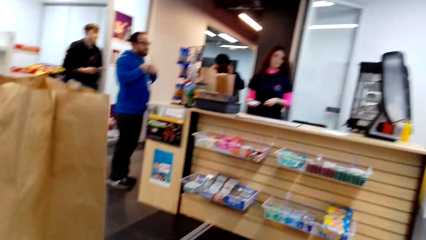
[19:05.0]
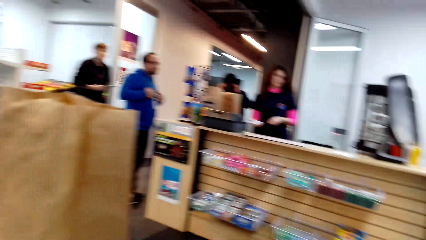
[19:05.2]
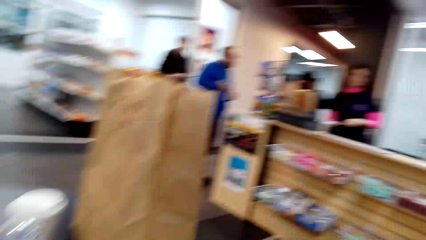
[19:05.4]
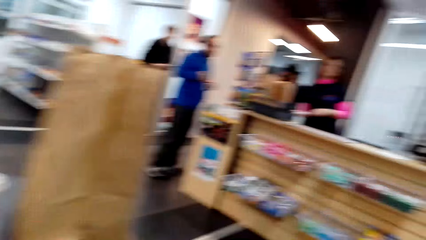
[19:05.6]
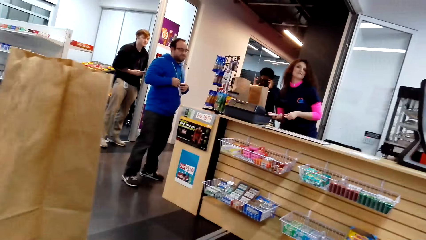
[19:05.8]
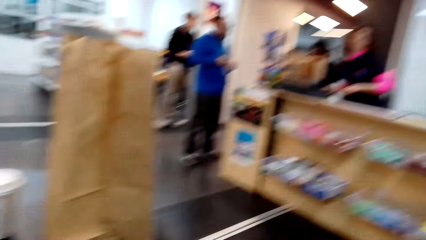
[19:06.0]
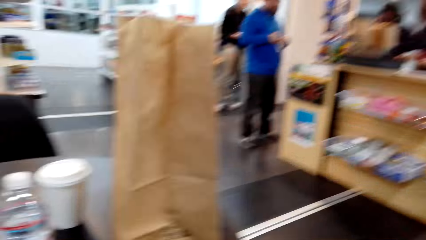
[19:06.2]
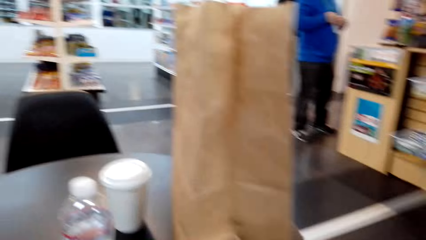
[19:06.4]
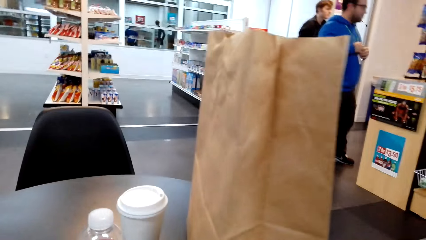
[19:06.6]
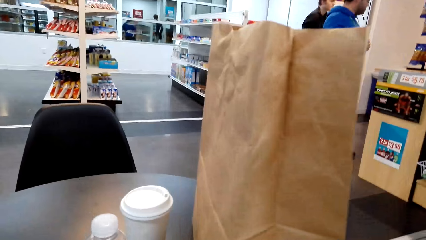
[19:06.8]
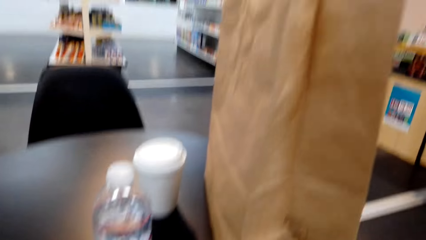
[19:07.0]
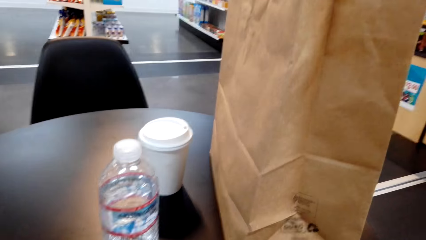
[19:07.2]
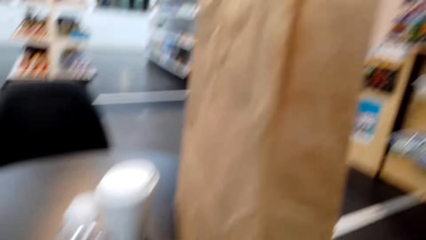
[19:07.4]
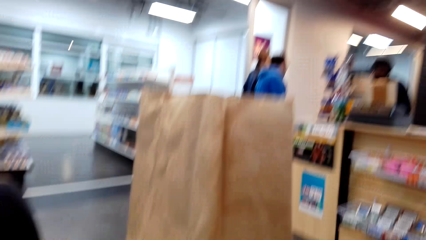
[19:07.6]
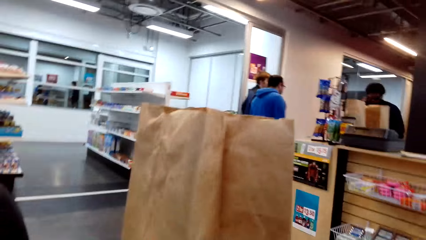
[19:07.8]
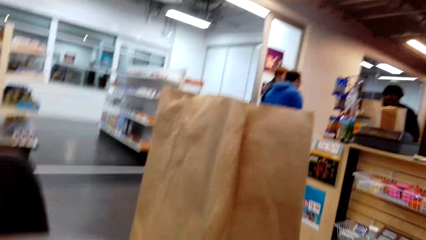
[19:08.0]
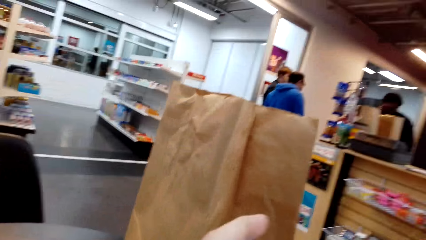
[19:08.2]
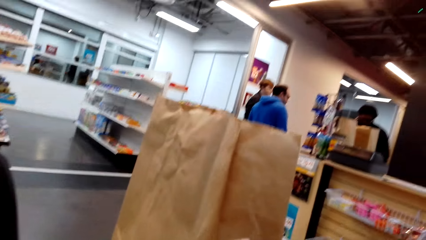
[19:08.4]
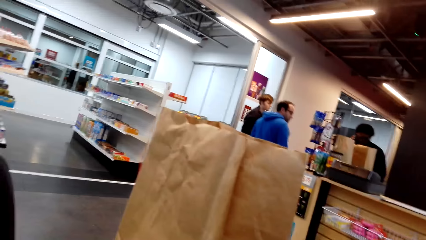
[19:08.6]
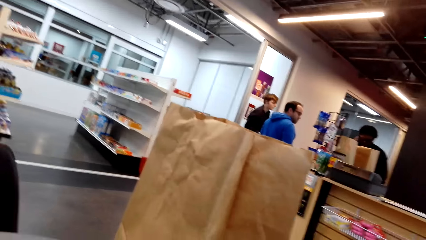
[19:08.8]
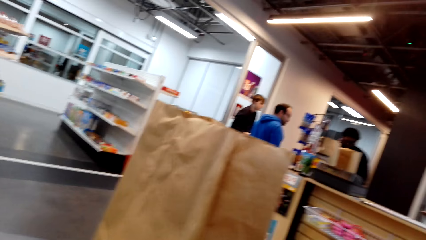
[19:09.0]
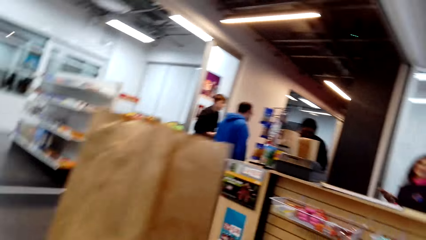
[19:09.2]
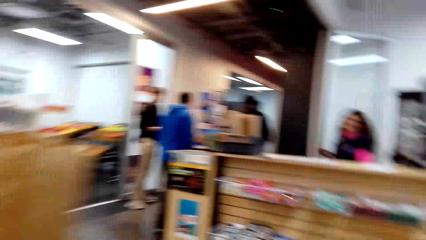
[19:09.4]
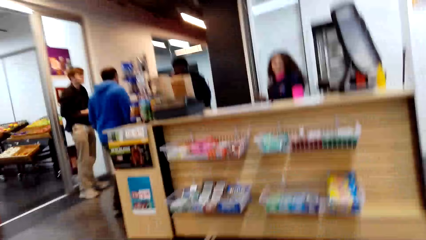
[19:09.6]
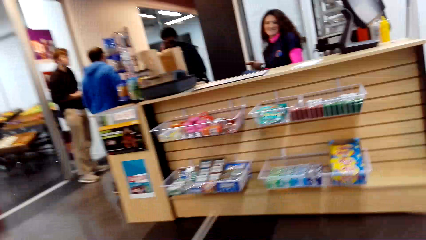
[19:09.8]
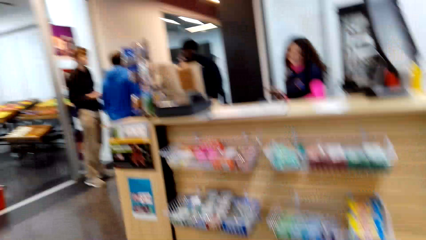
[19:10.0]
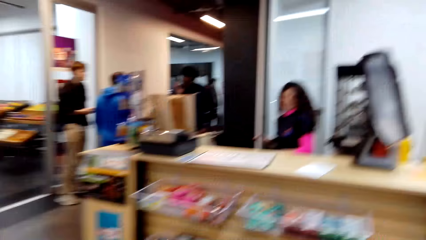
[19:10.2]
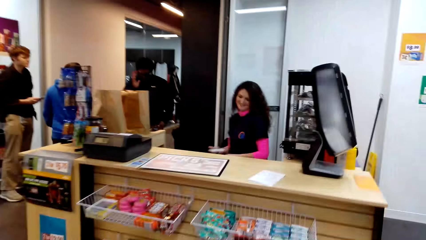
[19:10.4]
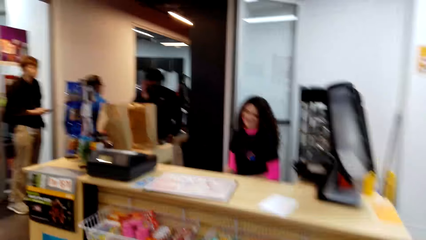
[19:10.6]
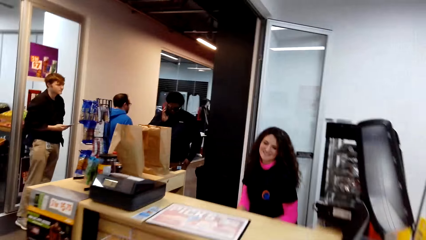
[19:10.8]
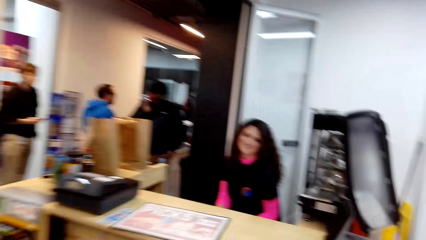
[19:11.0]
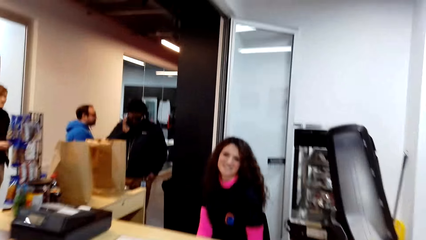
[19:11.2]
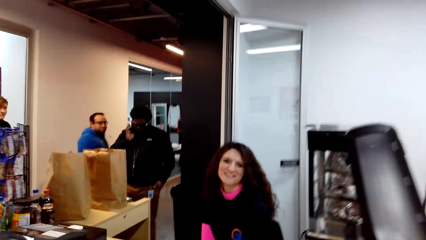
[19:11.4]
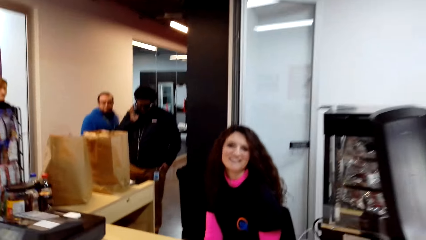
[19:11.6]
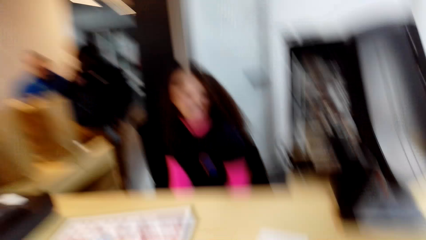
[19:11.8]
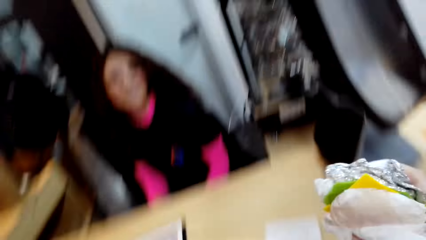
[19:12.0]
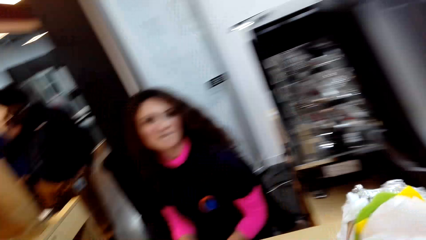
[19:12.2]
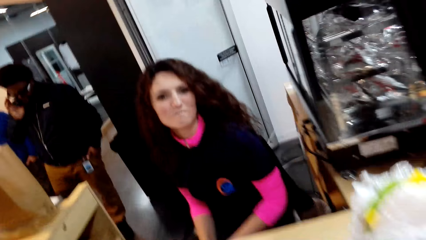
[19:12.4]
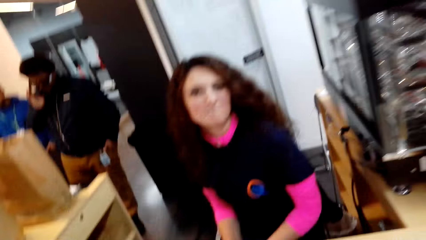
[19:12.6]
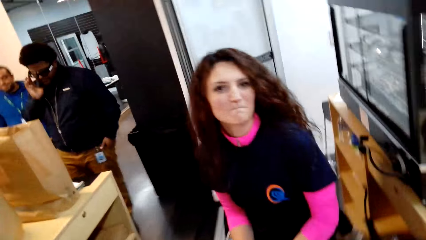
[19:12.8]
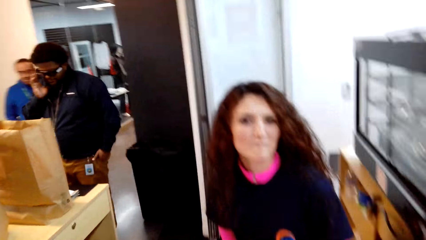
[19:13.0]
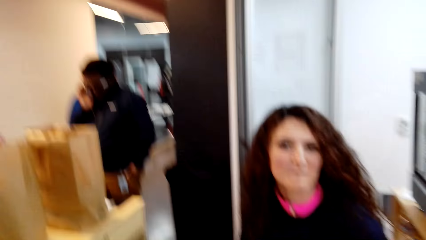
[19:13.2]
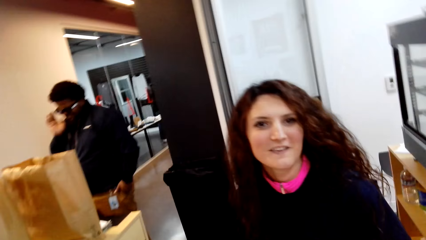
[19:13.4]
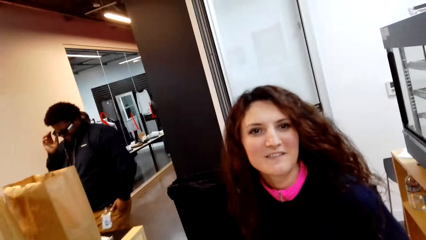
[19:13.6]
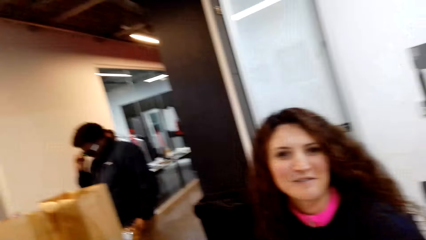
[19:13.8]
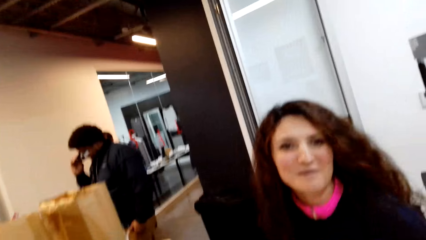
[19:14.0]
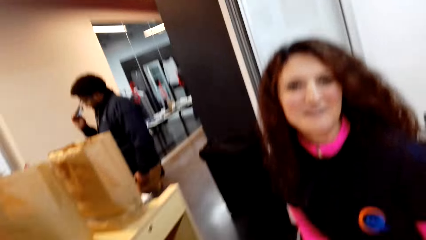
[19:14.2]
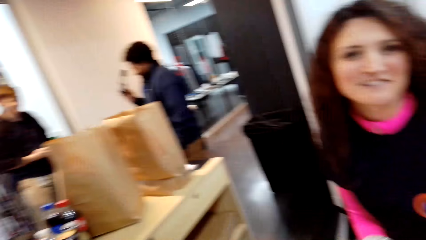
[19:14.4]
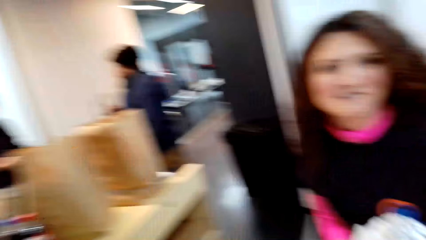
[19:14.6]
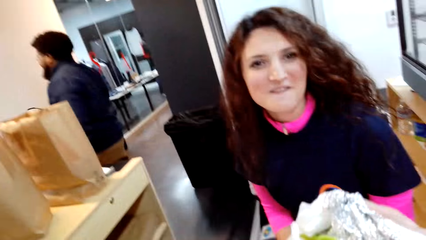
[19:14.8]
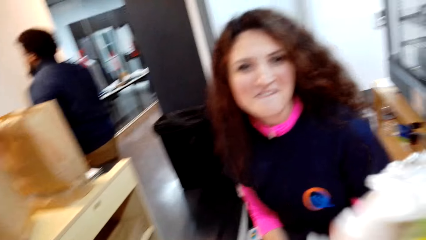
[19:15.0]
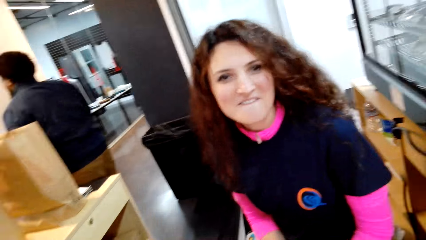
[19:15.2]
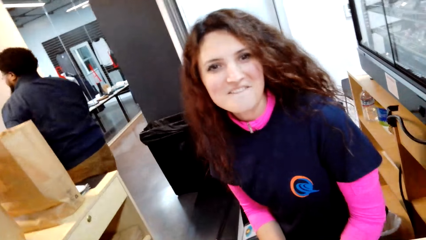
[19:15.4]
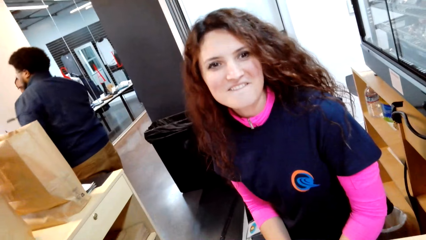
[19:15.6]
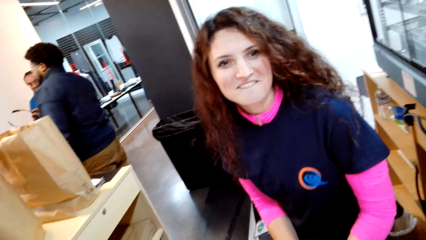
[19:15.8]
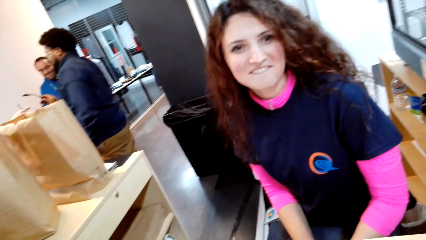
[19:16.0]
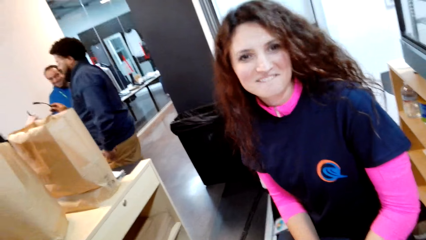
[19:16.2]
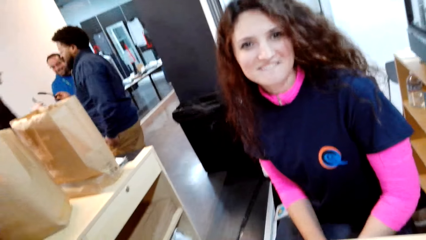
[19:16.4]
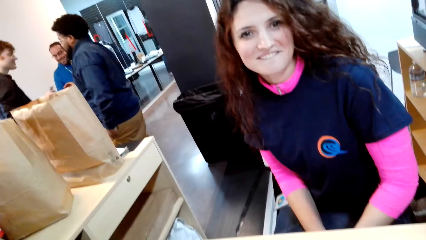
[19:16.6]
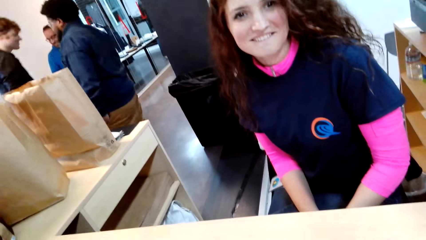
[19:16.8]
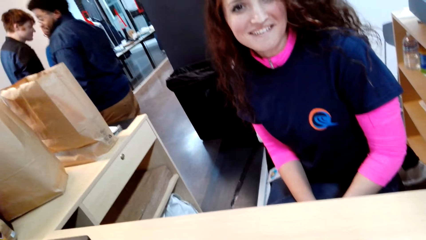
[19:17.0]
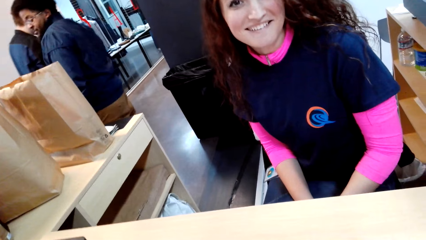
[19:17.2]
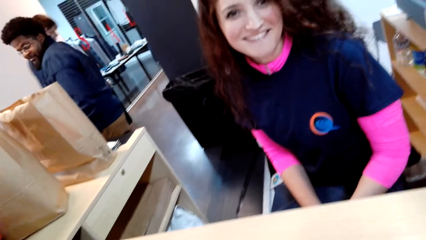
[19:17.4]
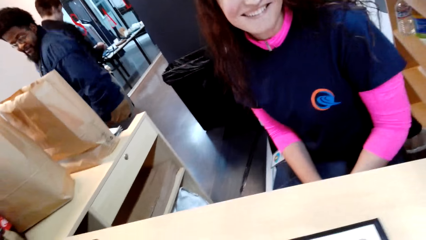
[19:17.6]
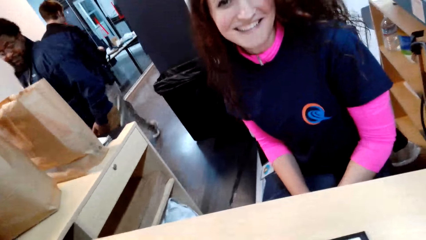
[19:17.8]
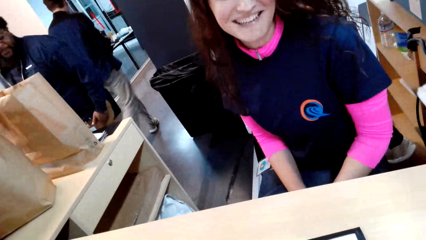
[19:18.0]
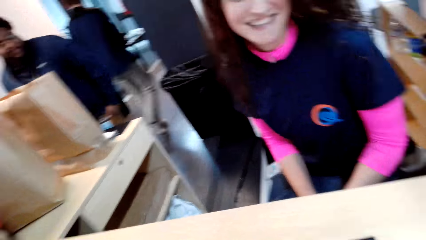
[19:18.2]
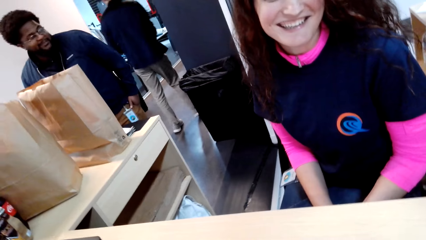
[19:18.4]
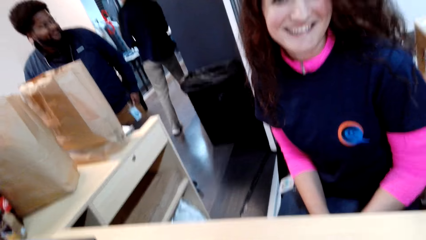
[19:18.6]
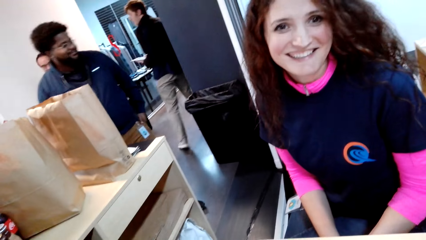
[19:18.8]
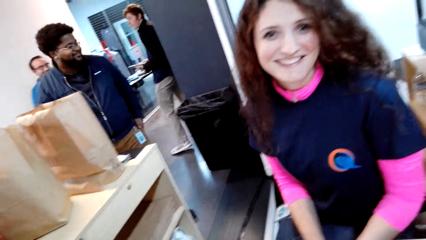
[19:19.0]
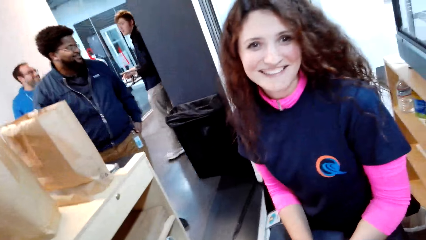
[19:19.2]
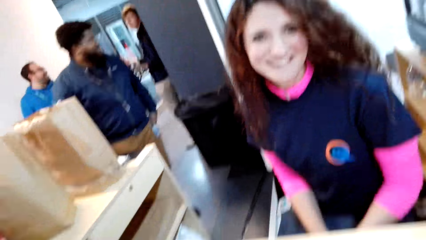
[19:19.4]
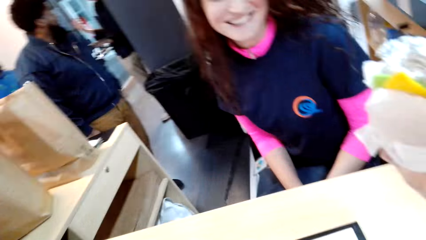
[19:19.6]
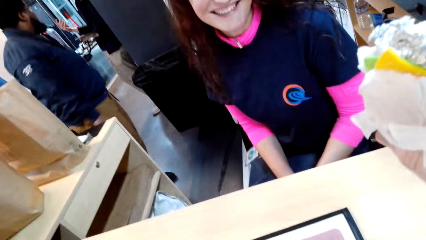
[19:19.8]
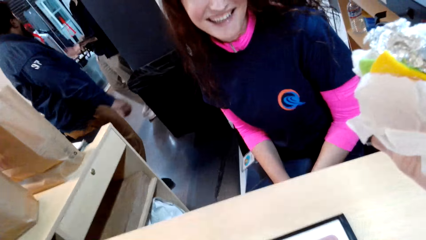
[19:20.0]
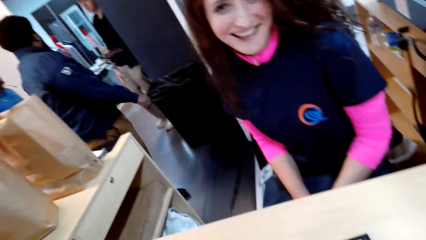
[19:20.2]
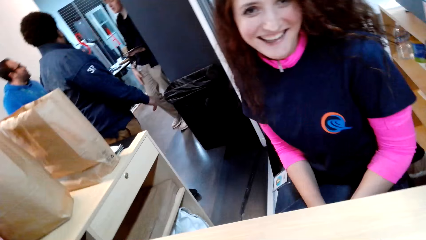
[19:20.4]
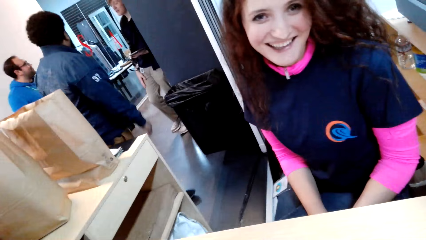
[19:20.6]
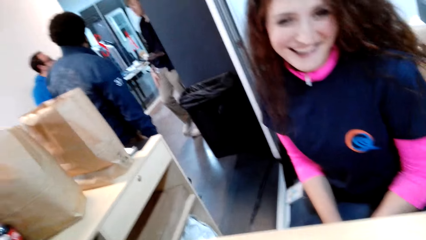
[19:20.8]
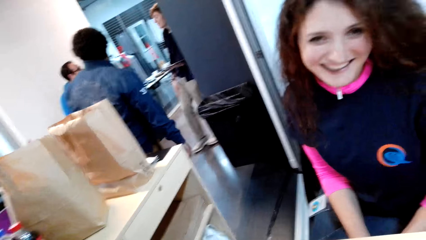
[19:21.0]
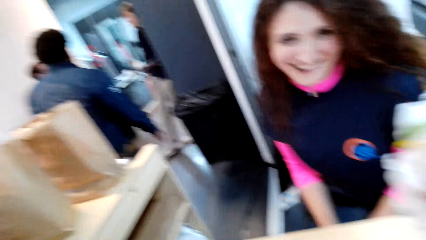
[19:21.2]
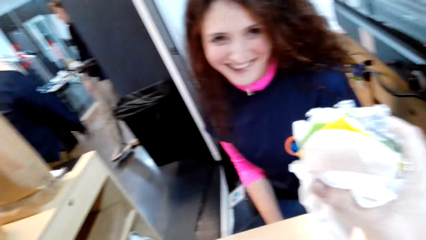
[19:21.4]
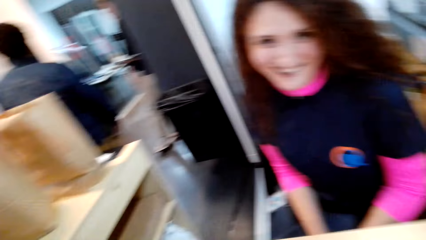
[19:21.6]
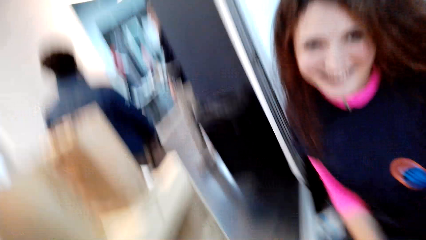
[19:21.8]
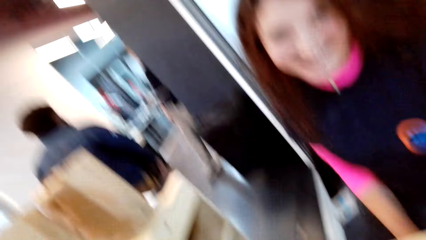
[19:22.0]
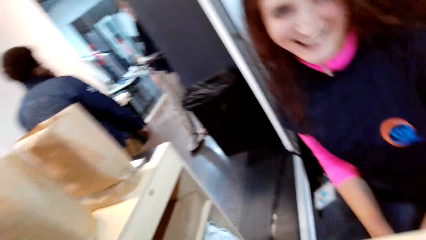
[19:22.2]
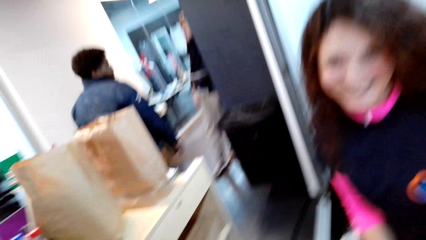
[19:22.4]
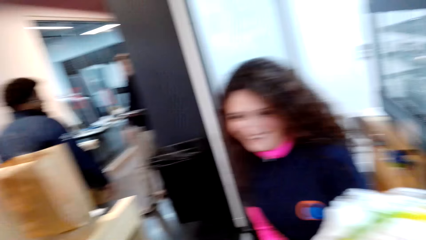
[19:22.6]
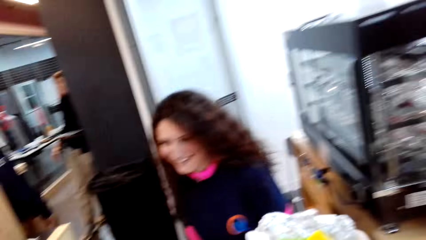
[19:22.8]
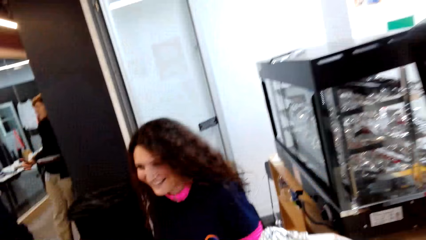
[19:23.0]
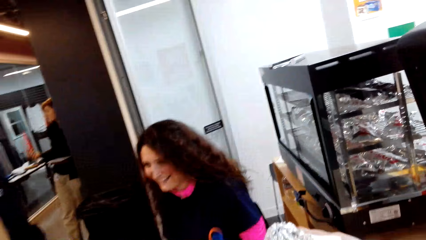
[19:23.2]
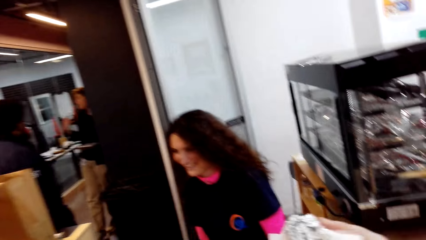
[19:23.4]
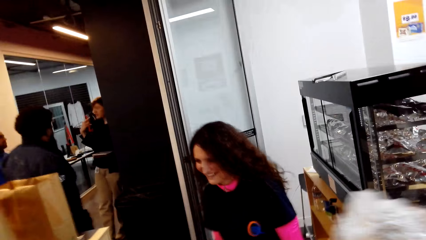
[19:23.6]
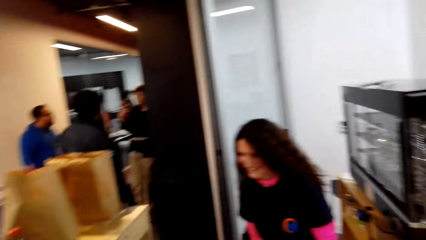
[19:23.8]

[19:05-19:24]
The camera wearer stands up. He stares at the people in the room. He walks to the counter. He converses with a lady. The lady talks to the camera wearer. The camera wearer talks to the lady. He holds something in his right hand.
